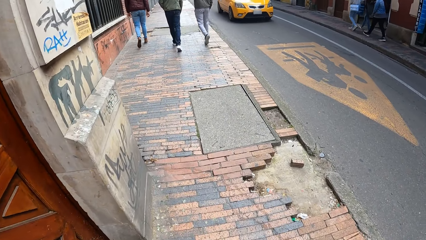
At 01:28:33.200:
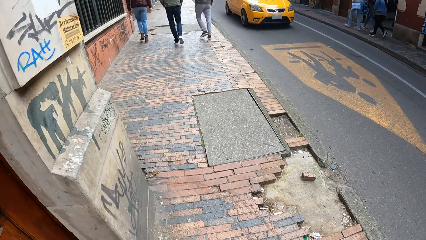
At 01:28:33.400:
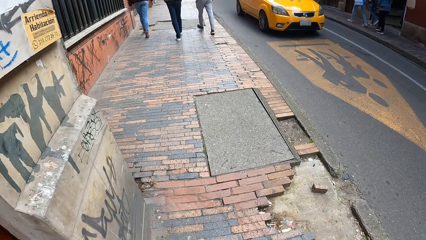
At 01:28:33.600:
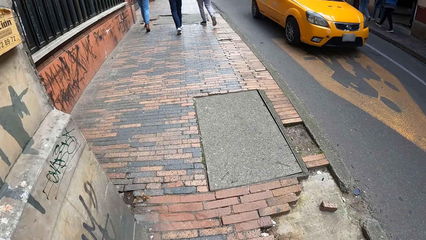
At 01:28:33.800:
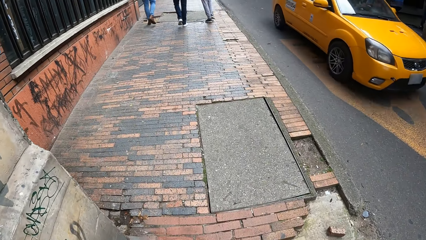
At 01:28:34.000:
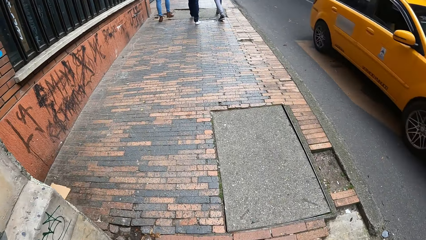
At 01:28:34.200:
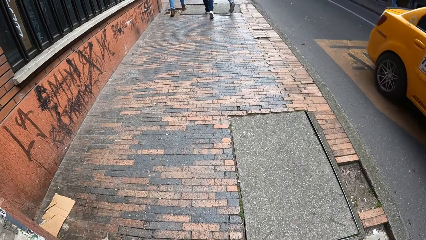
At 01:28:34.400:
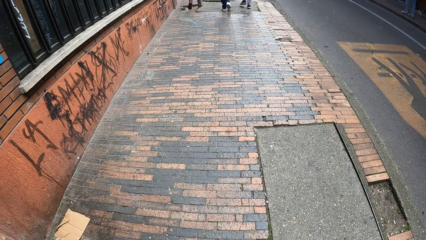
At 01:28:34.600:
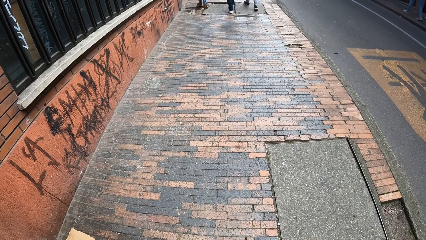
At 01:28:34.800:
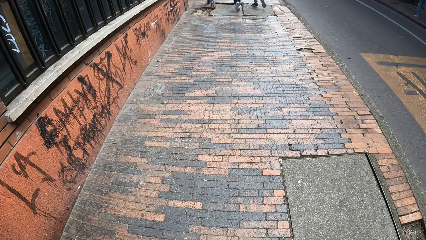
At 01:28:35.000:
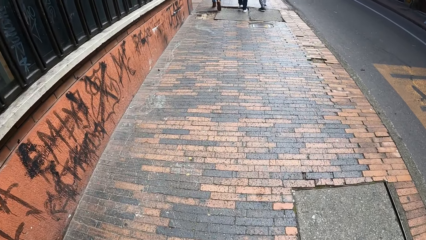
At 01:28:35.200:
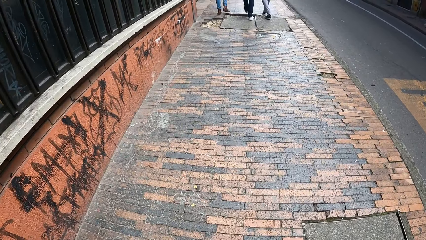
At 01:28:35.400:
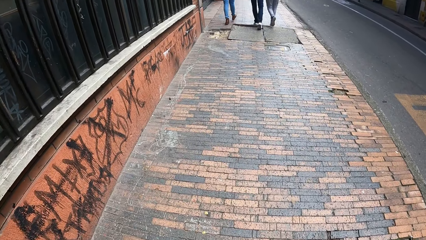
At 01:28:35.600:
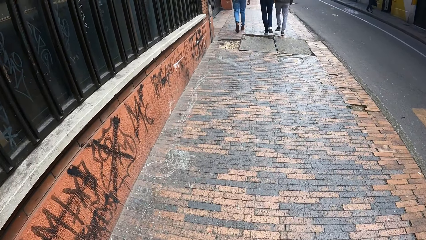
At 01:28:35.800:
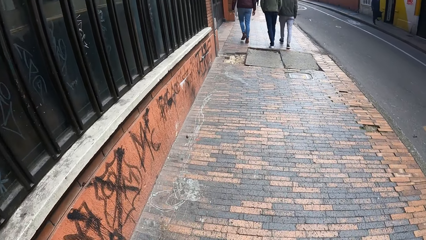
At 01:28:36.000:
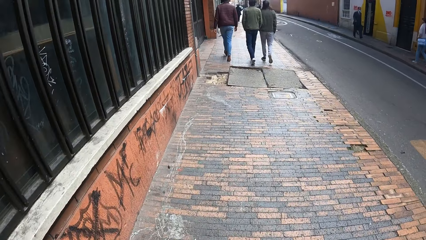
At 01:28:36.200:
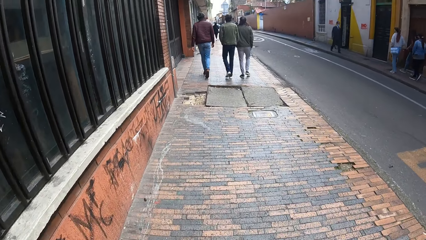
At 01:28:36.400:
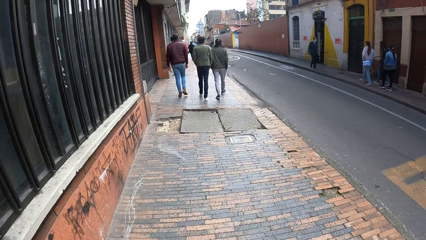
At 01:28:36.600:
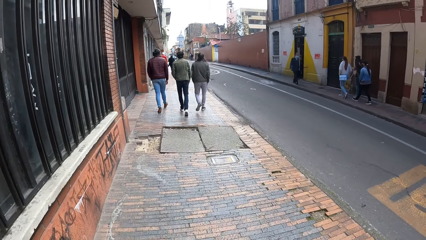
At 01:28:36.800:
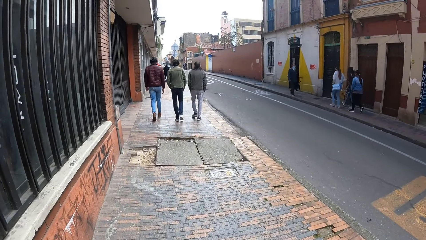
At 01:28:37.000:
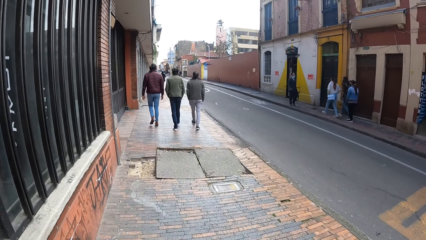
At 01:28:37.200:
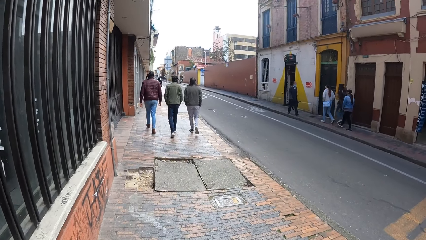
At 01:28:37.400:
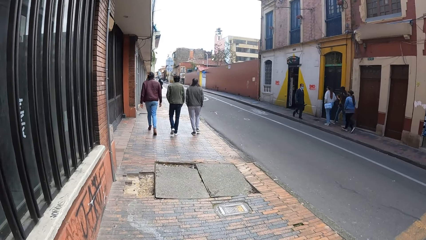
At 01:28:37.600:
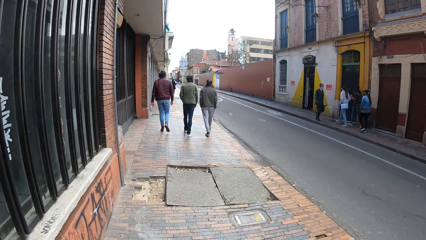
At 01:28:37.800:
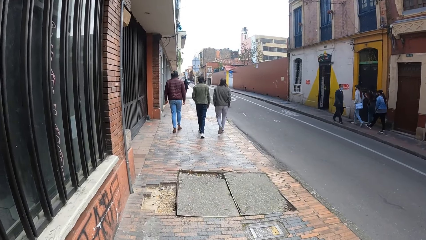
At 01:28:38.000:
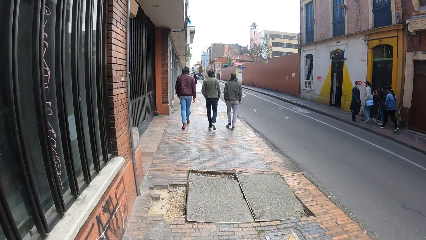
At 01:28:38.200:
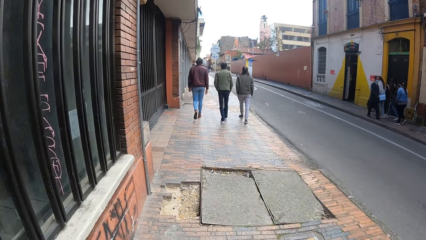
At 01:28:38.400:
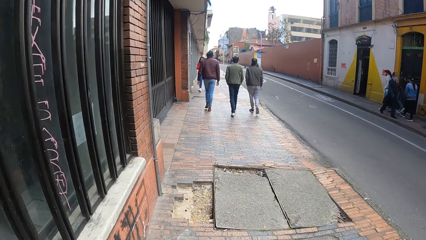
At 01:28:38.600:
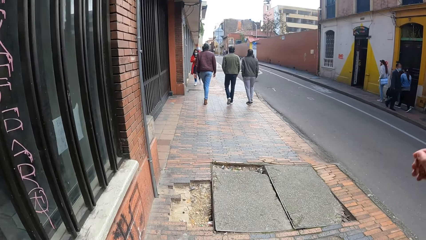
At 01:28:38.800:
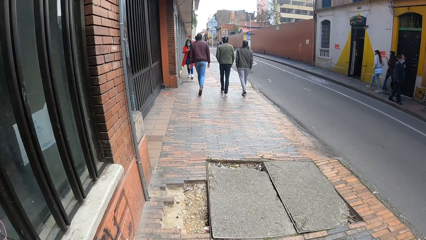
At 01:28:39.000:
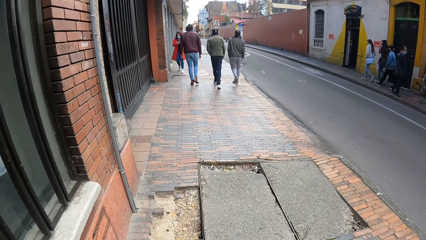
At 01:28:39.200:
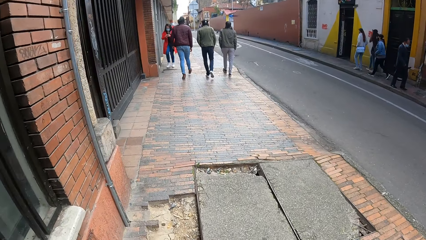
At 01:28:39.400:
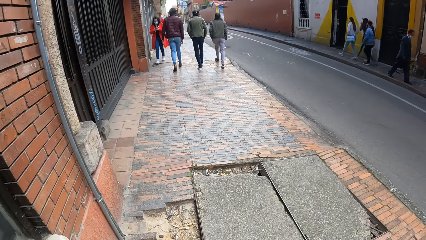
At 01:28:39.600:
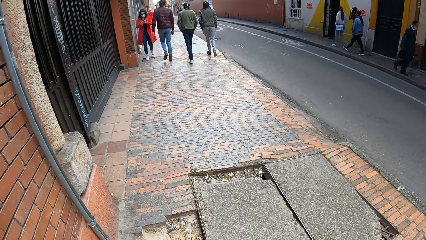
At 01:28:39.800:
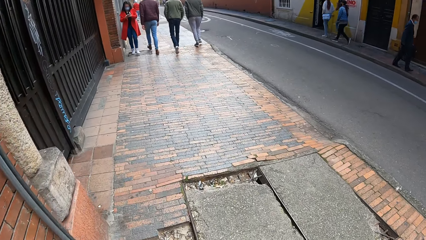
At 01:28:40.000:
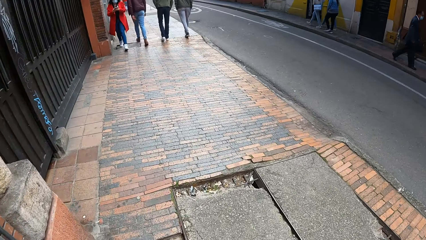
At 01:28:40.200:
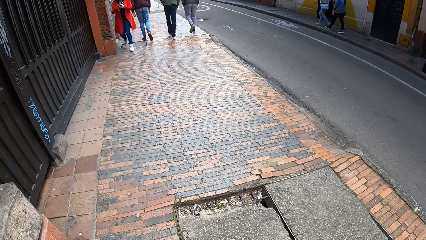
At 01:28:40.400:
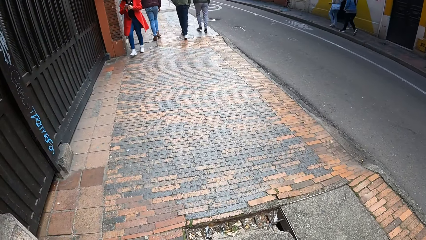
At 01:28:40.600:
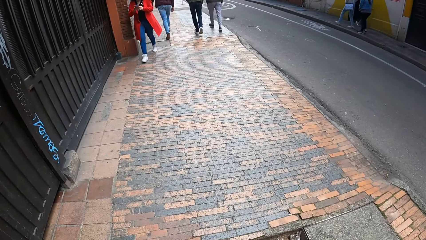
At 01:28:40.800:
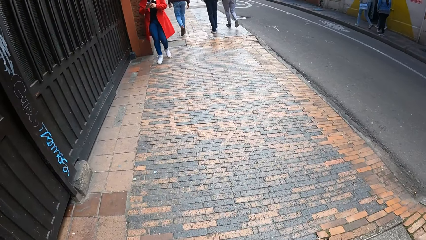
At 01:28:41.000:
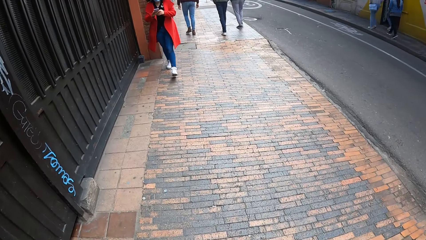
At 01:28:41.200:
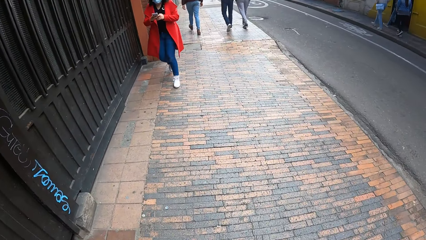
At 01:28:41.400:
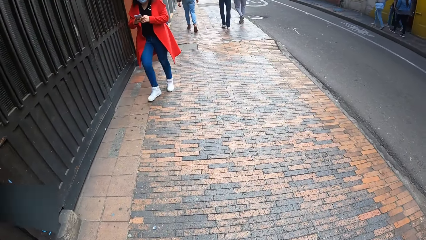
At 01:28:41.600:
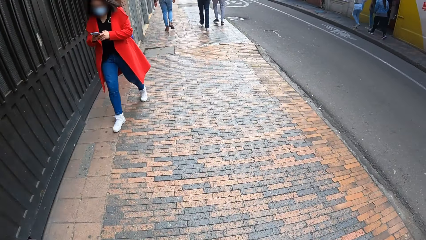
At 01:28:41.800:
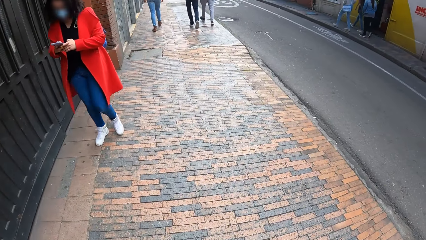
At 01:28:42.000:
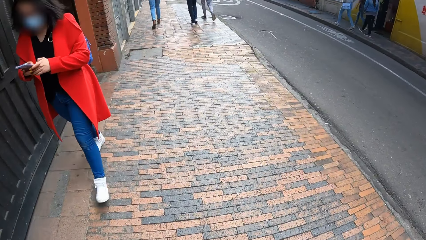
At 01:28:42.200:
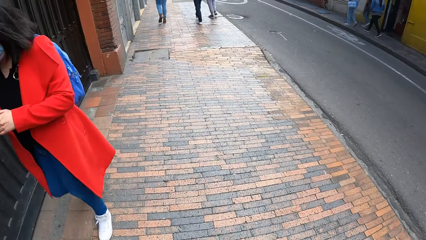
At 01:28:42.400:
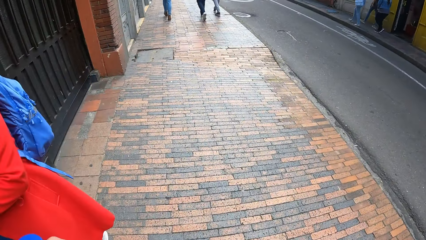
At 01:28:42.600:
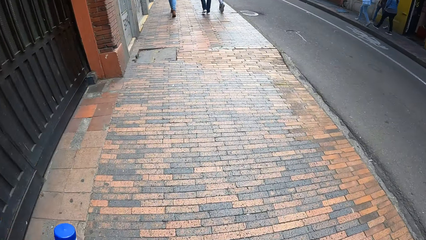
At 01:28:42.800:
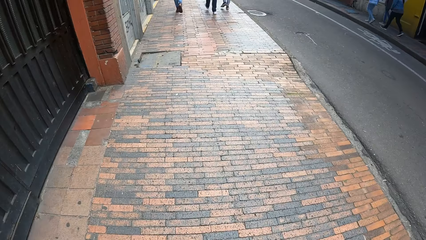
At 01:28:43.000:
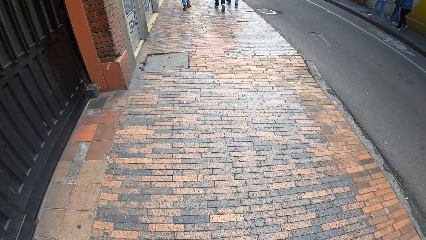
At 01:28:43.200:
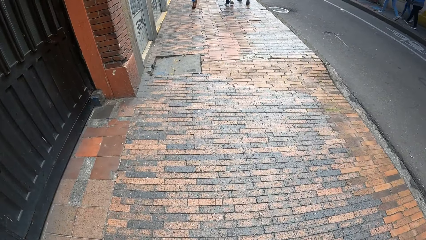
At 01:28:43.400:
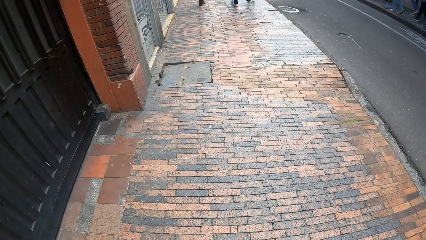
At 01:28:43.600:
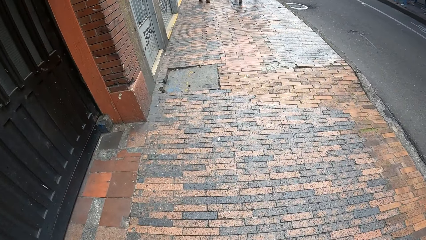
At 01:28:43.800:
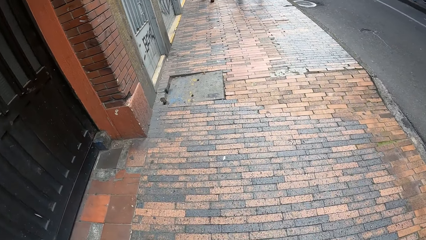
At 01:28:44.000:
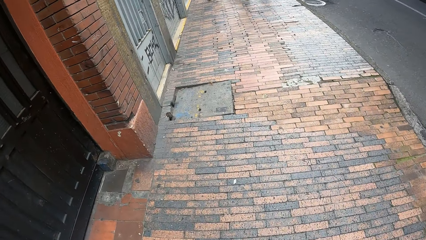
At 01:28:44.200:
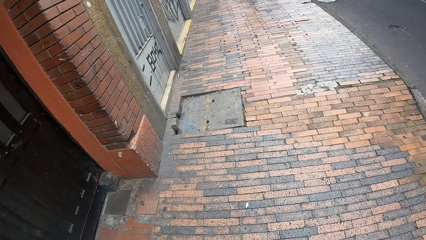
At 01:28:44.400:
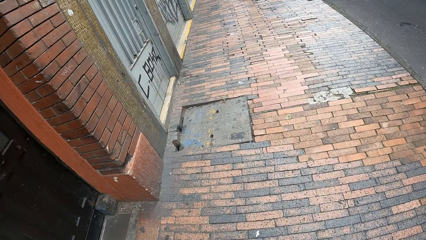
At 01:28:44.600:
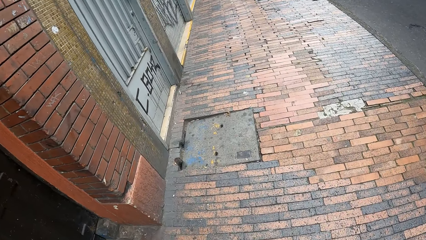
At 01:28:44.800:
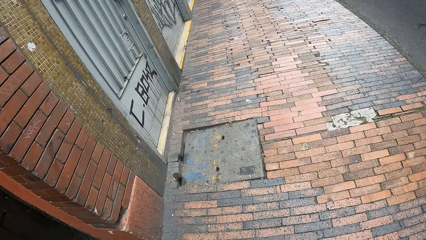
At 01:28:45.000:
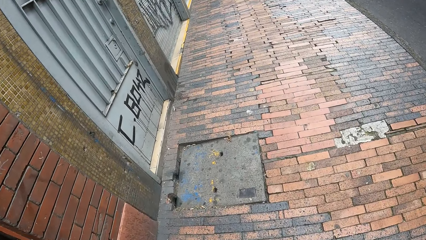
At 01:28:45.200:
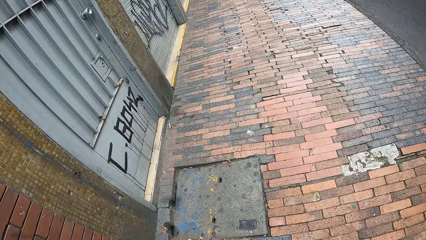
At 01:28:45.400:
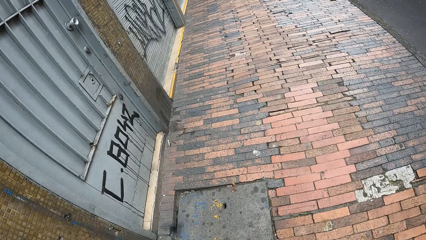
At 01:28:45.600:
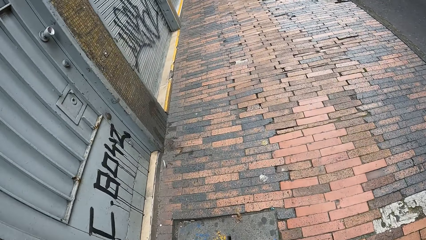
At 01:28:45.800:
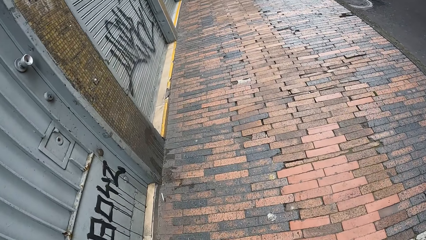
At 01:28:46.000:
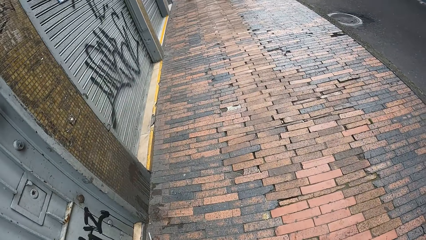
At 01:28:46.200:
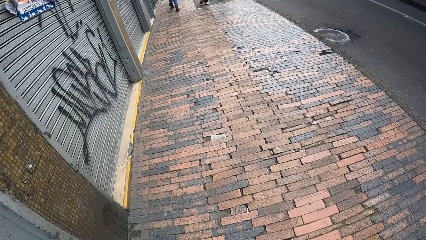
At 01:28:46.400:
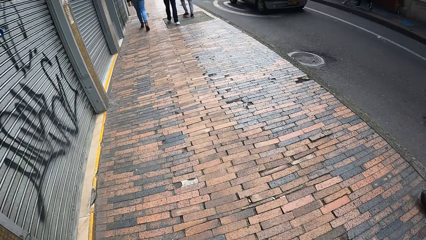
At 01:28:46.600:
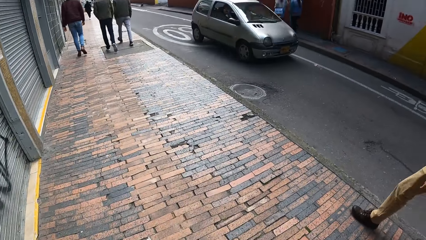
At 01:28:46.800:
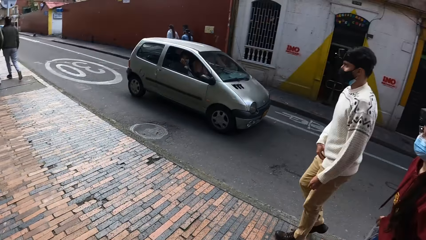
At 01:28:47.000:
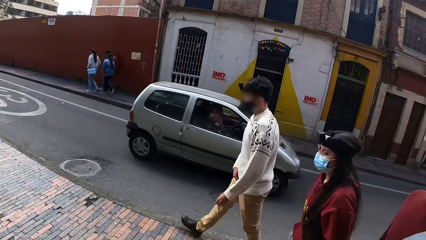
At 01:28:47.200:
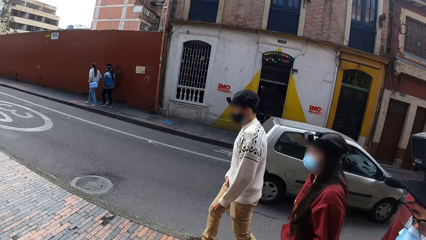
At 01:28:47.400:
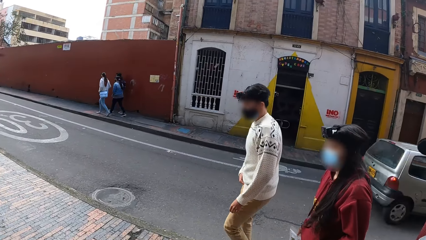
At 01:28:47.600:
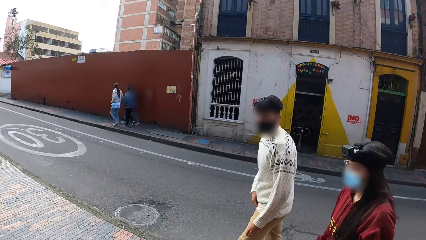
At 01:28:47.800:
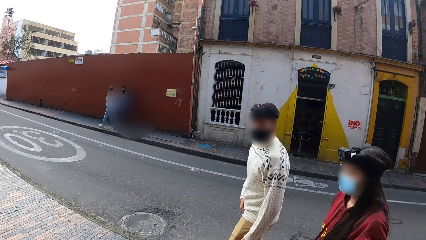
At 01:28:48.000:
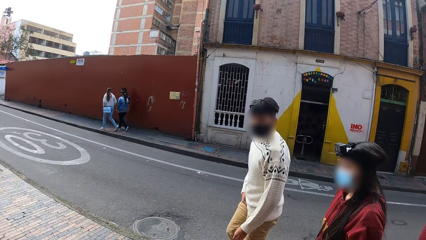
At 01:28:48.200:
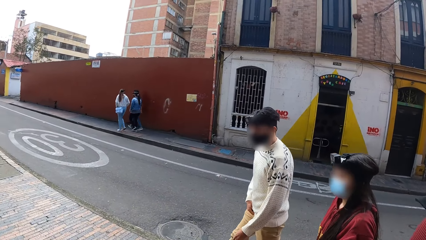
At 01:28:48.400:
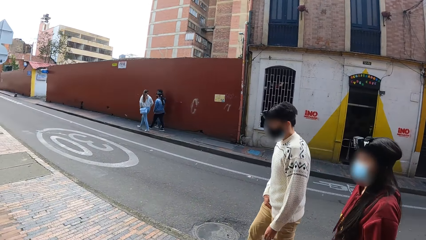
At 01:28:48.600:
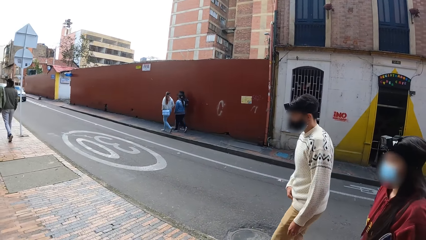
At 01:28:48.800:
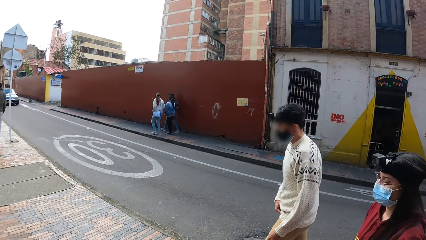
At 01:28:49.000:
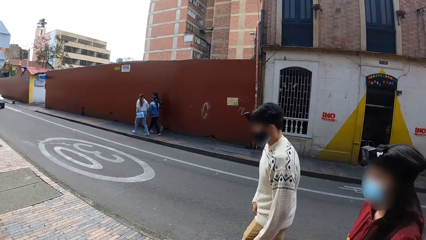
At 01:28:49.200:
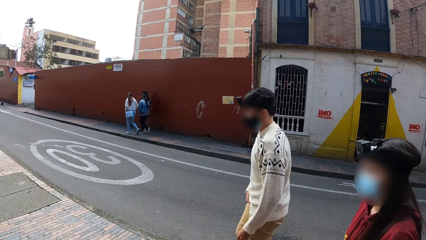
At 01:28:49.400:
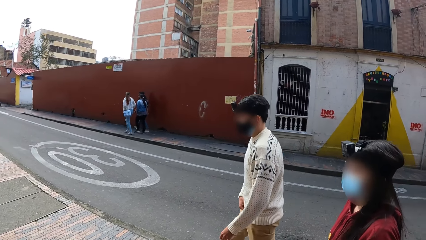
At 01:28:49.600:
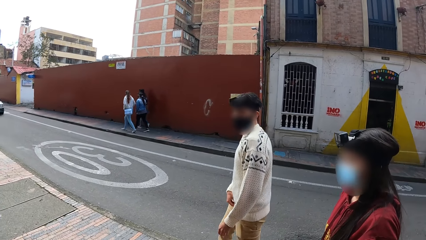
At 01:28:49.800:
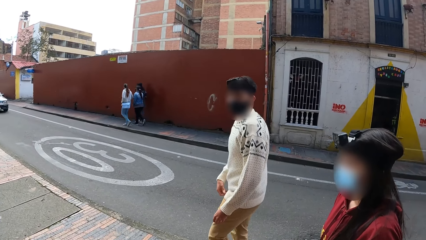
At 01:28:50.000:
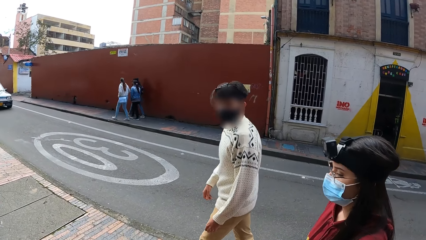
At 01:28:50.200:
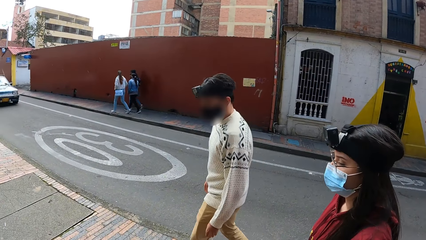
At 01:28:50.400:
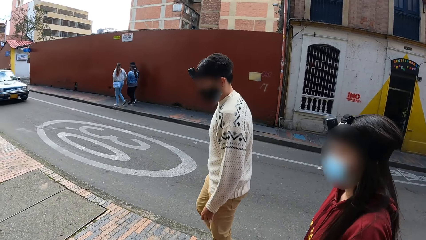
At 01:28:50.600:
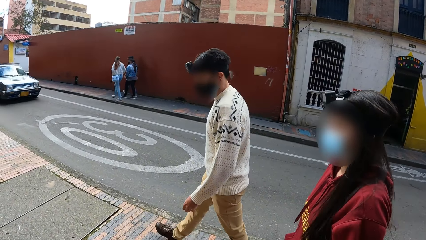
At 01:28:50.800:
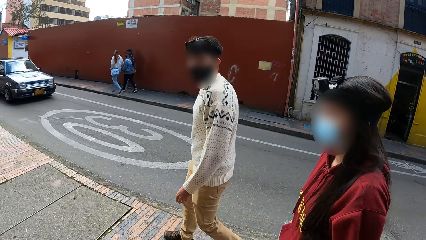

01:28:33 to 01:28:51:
A yellow cab drives past the camera wearer. She raises her right hand. She raises the bottle of water in her left hand. A woman walks past the camera wearer. A silver-grey car drives past the camera wearer.
